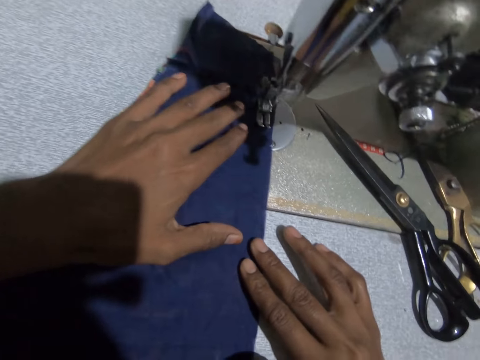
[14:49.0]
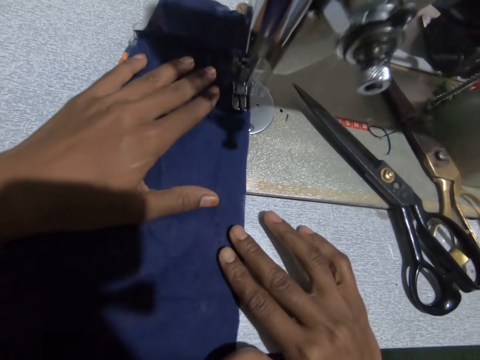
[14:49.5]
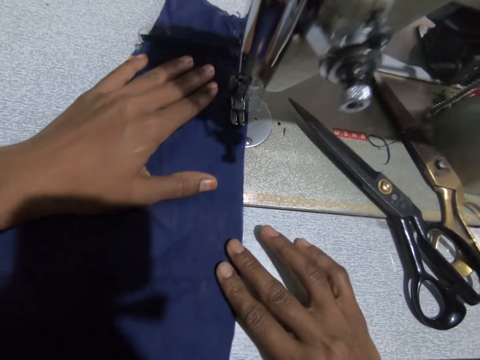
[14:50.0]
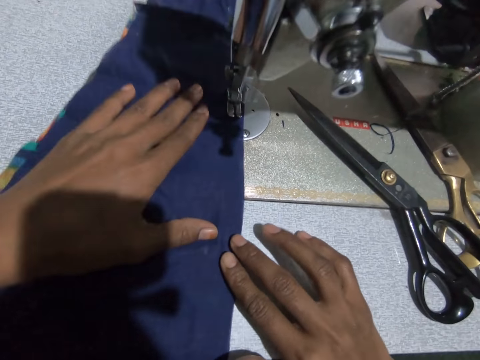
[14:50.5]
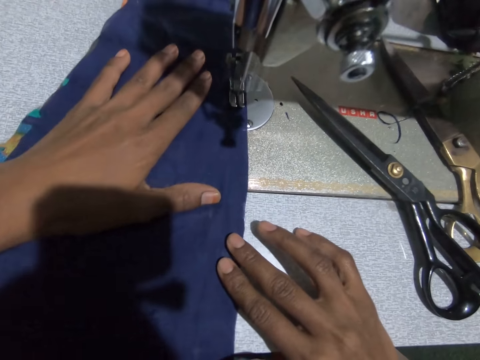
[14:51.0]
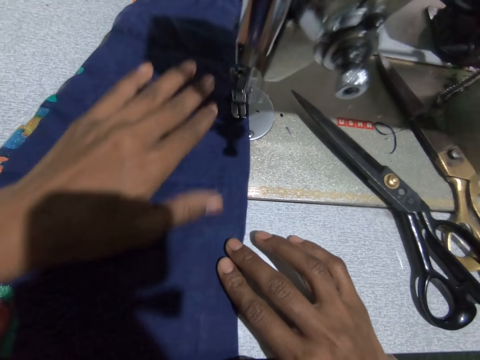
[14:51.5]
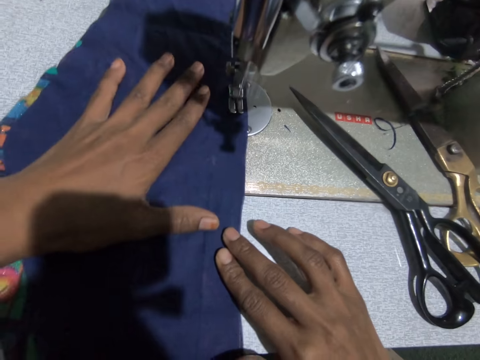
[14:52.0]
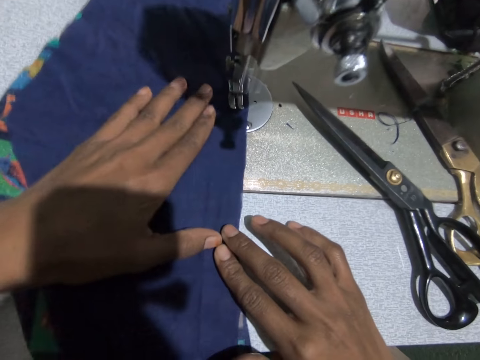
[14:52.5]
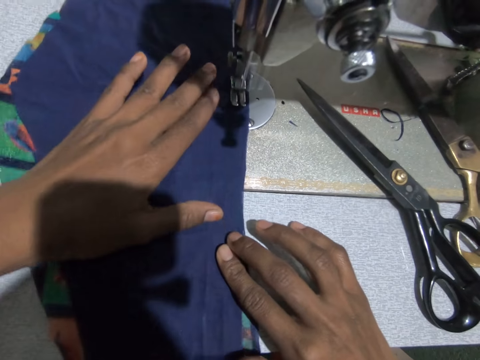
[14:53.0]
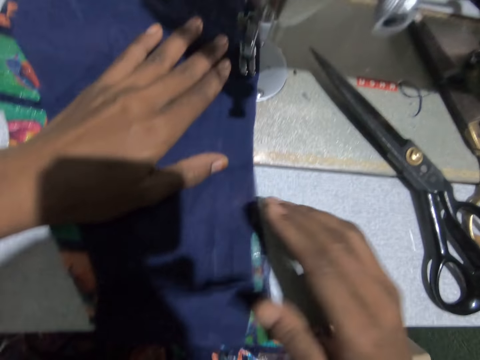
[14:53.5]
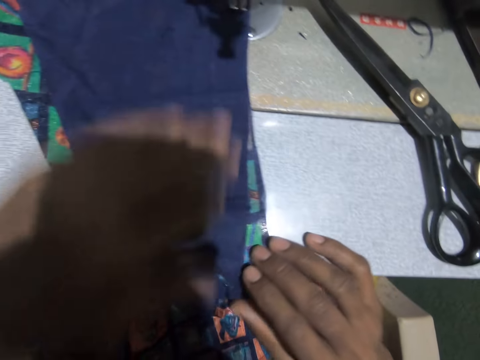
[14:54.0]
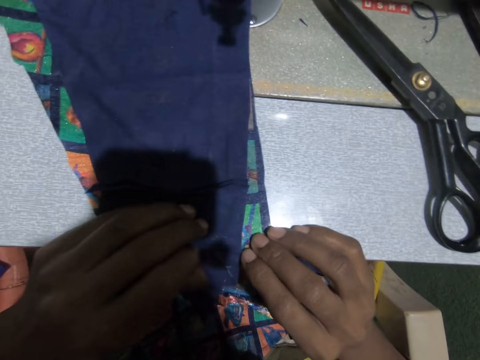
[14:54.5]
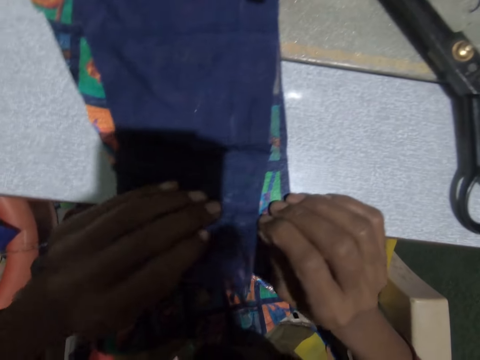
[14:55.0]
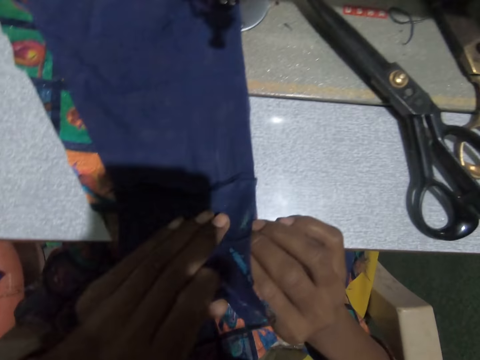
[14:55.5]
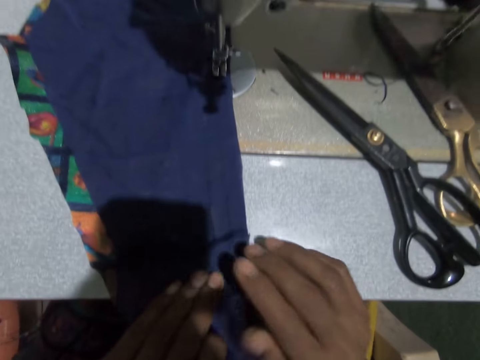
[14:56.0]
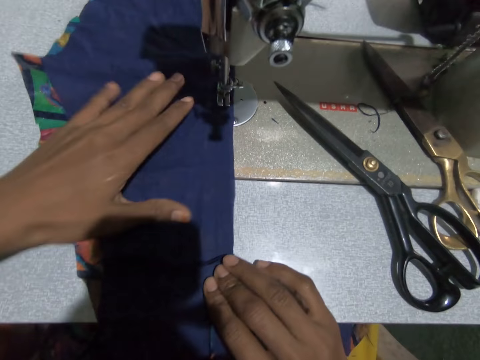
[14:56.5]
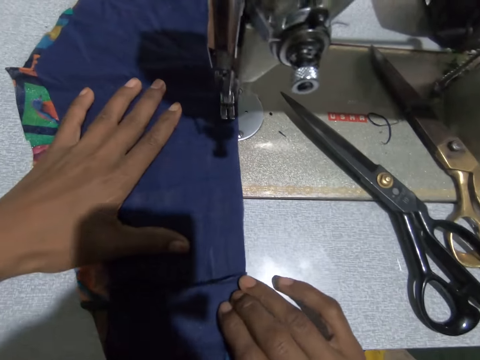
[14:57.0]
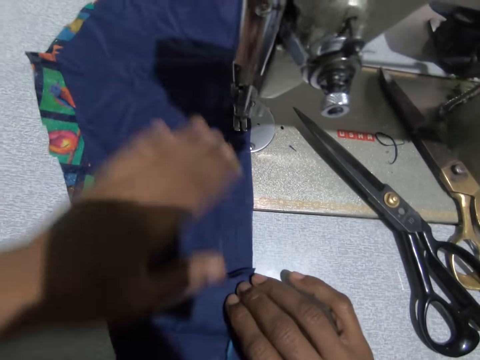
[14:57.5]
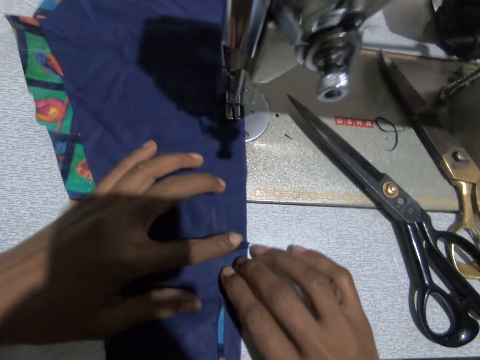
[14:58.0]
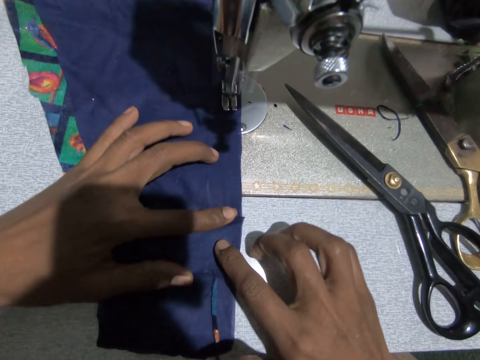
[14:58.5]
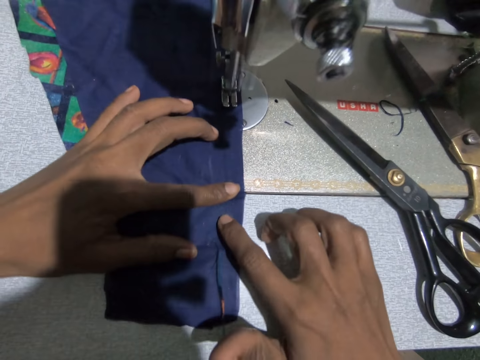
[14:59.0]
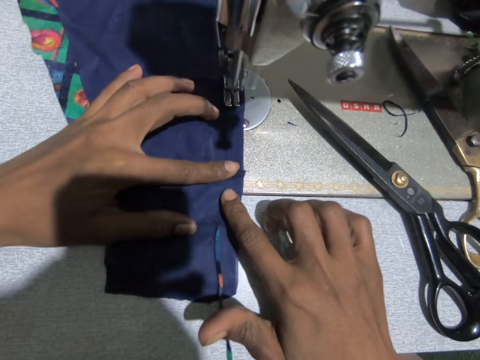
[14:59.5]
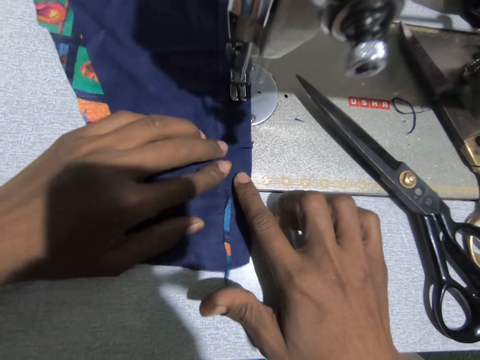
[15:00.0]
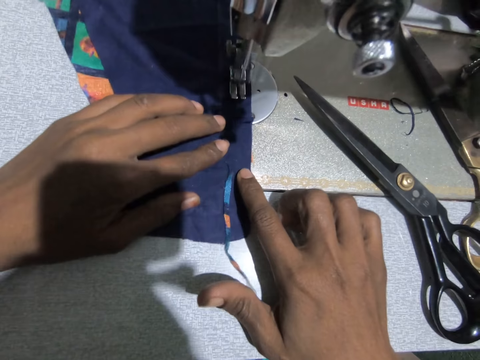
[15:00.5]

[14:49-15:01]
The camera wearer aligns the cloths' edge. They sew the cloth.

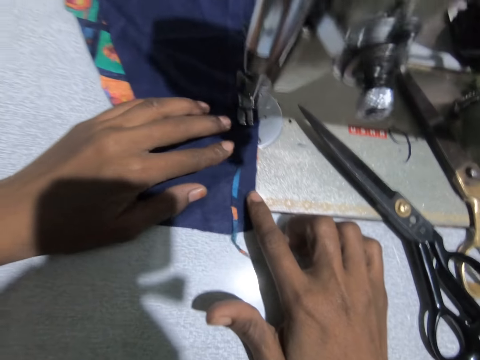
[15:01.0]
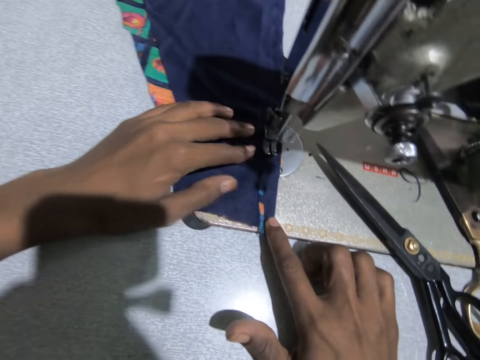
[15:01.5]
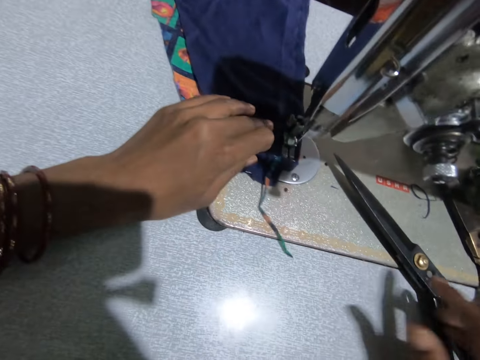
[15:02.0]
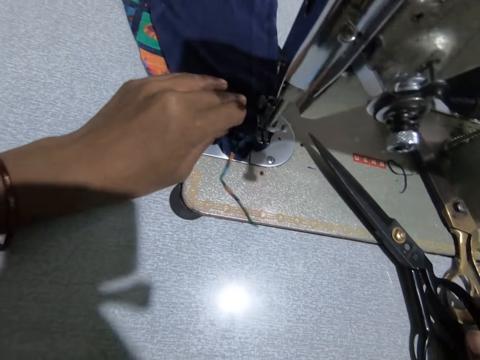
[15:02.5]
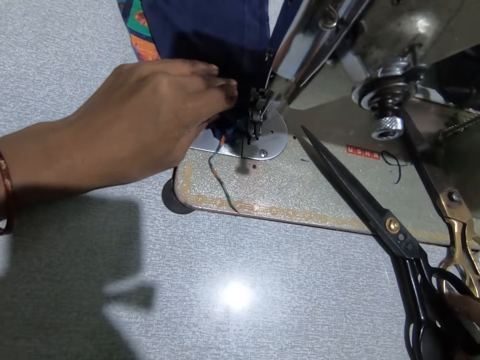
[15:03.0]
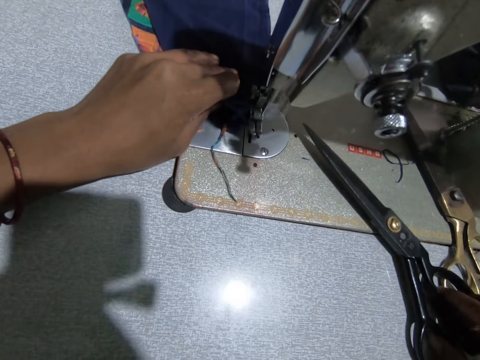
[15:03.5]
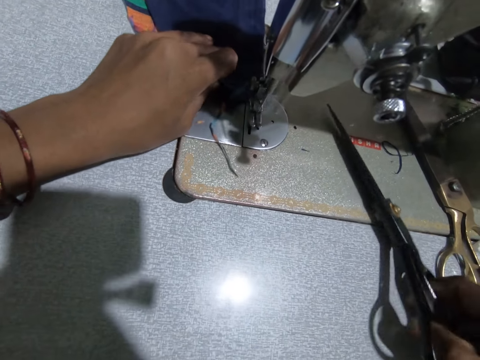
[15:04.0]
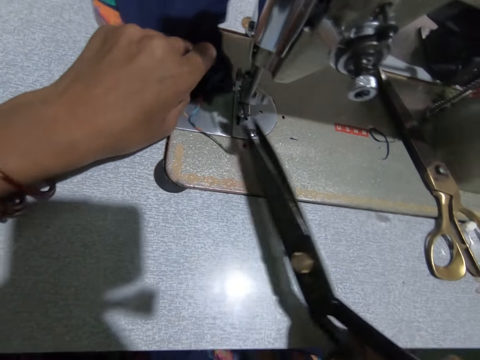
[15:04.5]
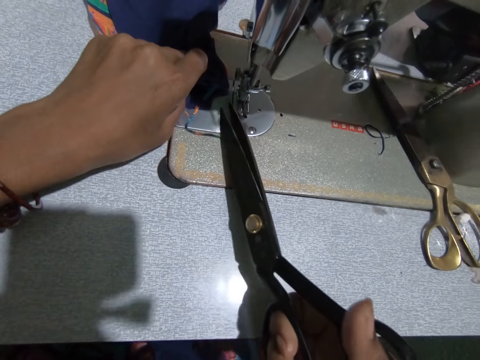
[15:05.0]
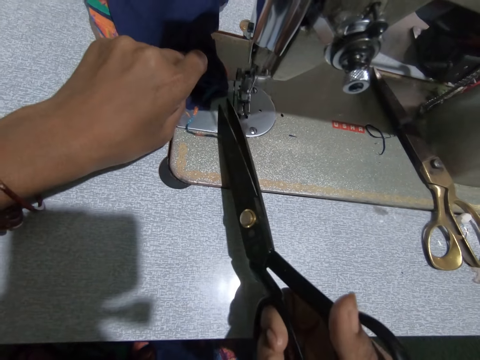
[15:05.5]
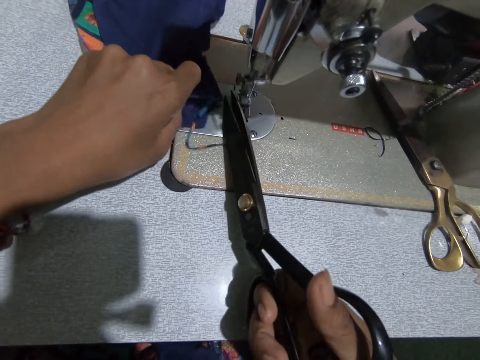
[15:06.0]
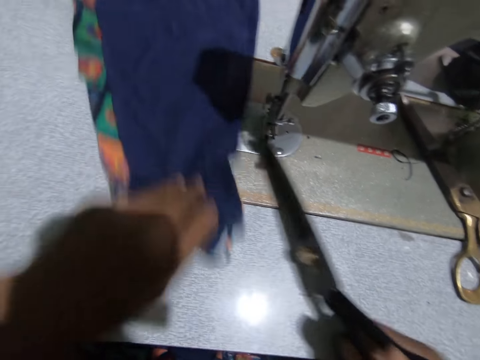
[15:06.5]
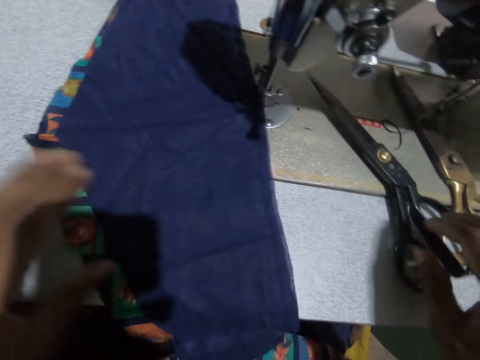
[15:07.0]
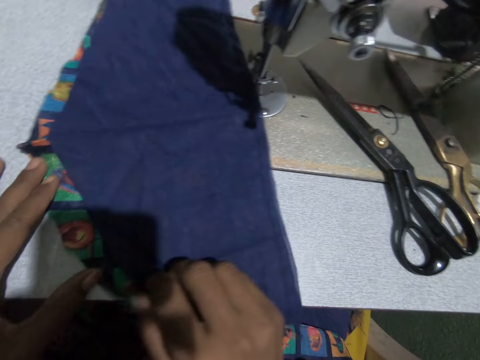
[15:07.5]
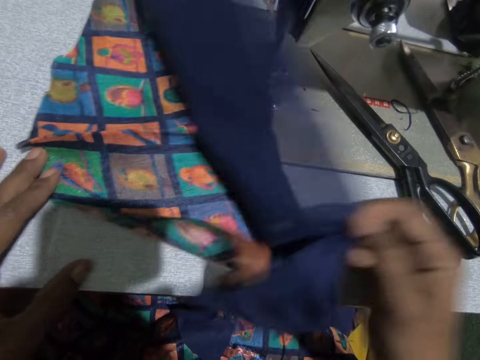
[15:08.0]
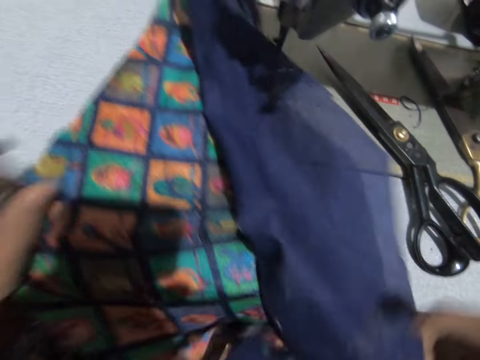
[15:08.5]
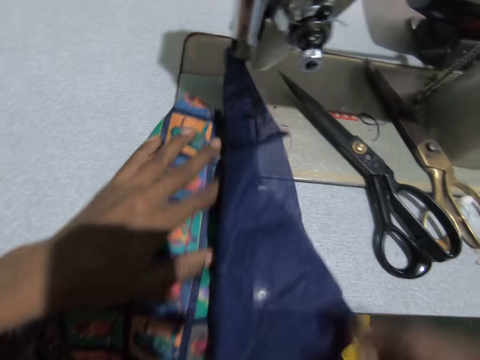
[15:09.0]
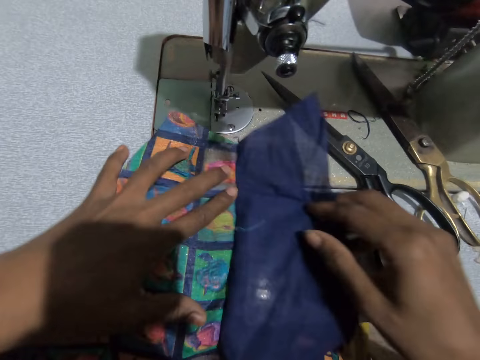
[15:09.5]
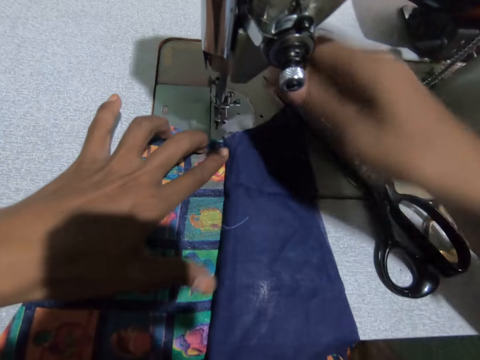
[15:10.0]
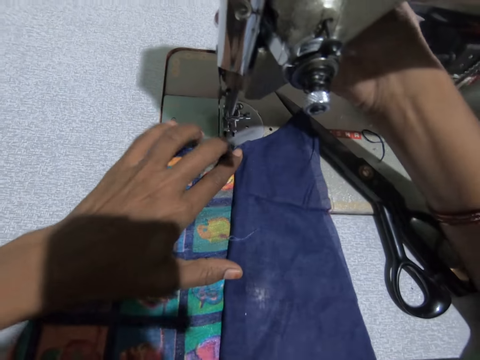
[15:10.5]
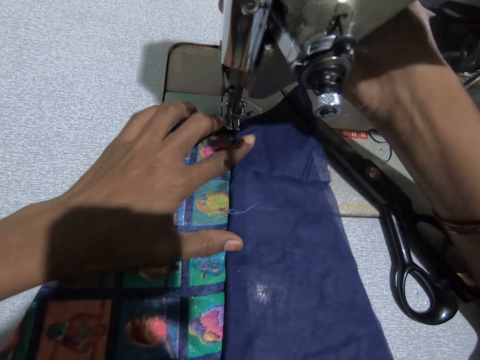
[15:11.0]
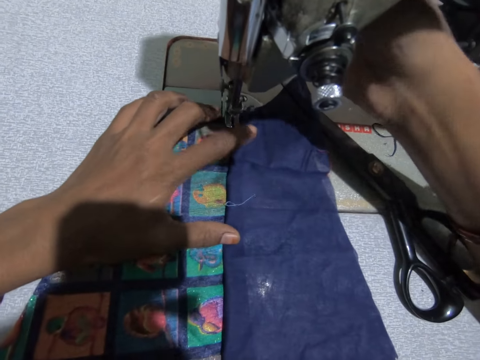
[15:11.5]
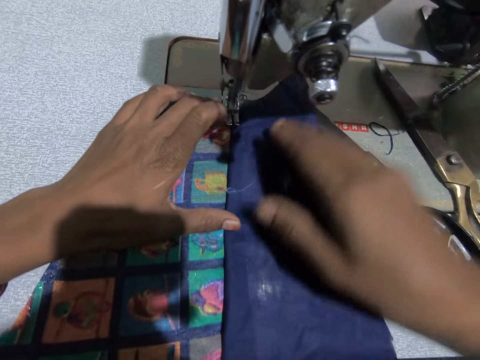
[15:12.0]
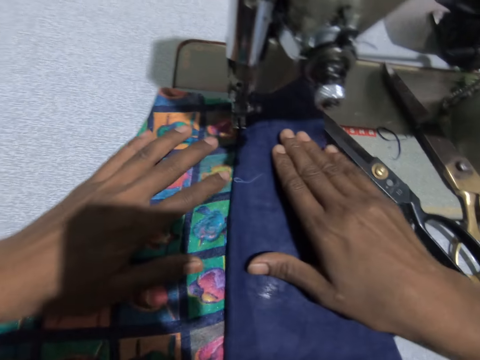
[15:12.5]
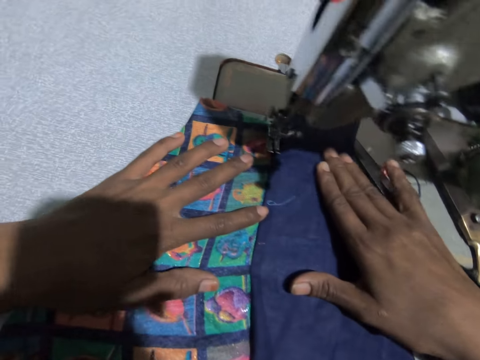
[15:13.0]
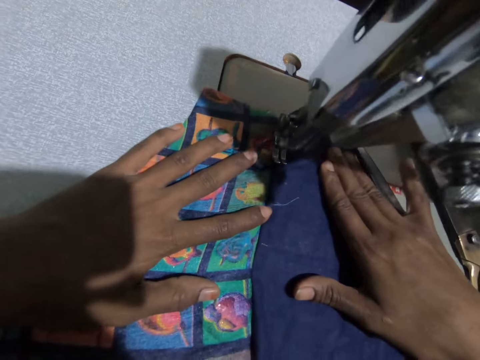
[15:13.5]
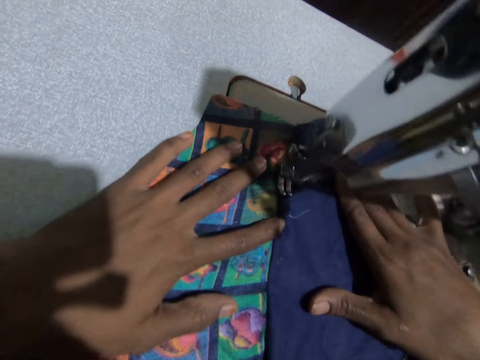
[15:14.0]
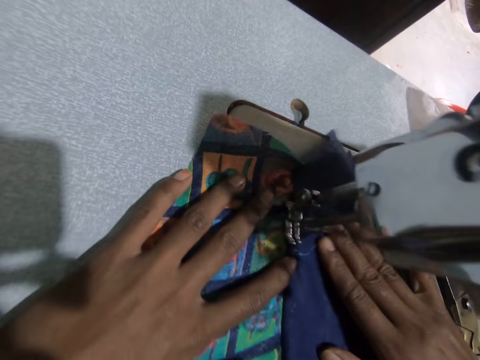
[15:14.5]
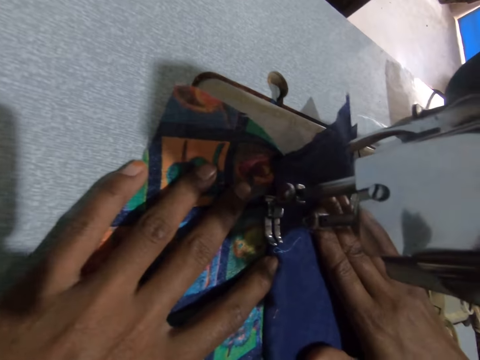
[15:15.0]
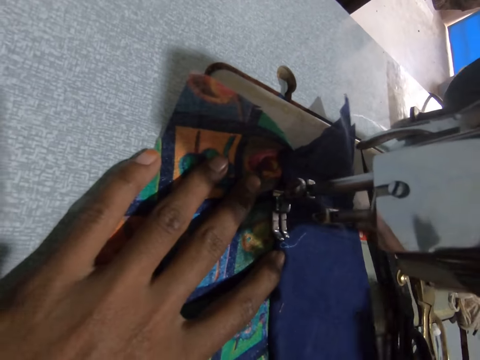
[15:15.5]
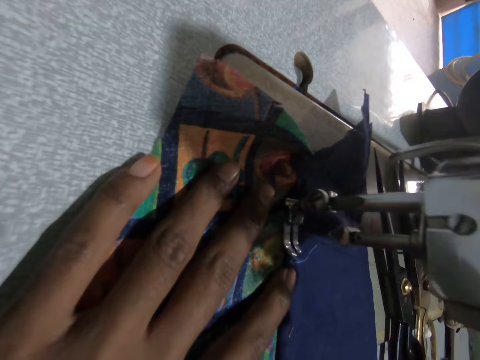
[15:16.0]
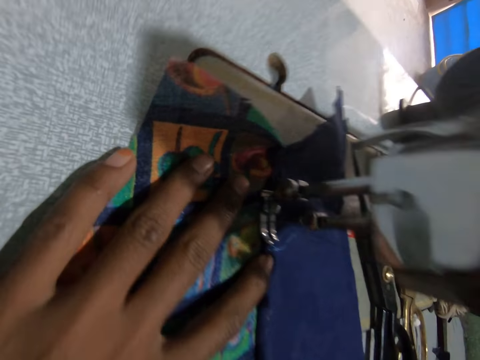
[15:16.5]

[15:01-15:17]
The camera wearer picks up the scissors from the sewing machine with her right hand. She cuts a sewing thread on the cloth with the scissors. She drops the scissors on the sewing machine. She opens up the print material and cloth. She positions the cloth on the sewing machine needle. She operates the sewing machine with her right hand. She sews the cloth on the print material with the sewing machine.
